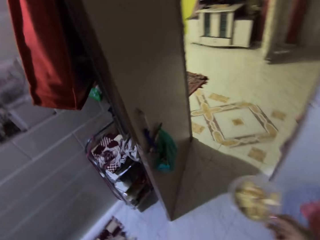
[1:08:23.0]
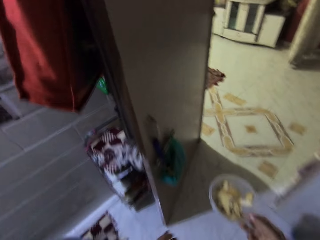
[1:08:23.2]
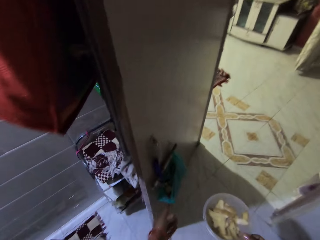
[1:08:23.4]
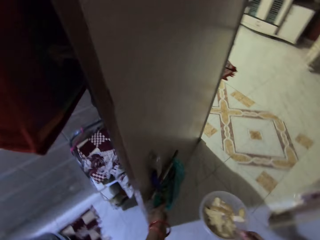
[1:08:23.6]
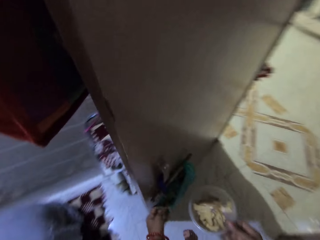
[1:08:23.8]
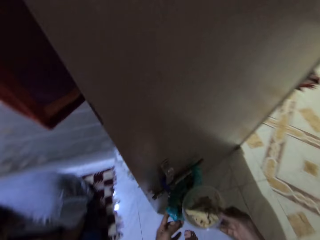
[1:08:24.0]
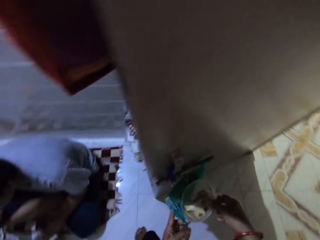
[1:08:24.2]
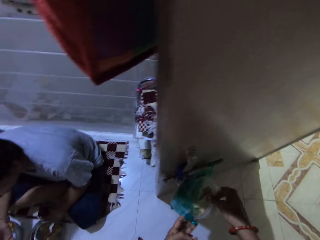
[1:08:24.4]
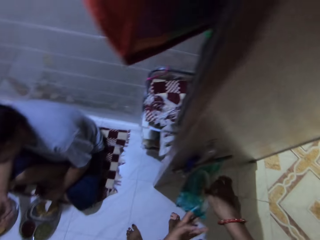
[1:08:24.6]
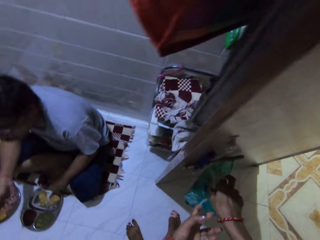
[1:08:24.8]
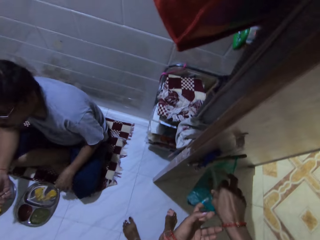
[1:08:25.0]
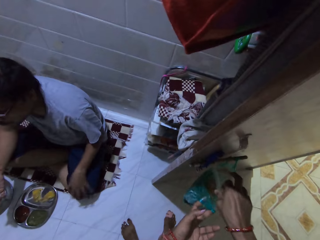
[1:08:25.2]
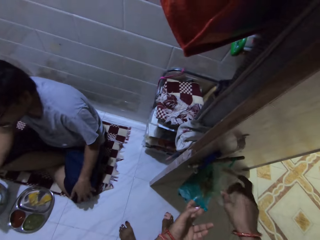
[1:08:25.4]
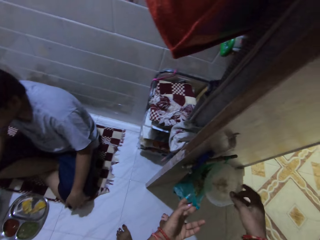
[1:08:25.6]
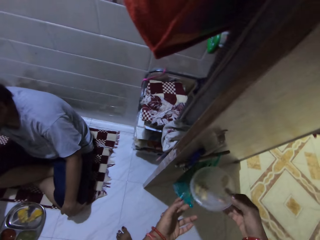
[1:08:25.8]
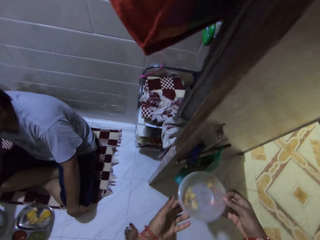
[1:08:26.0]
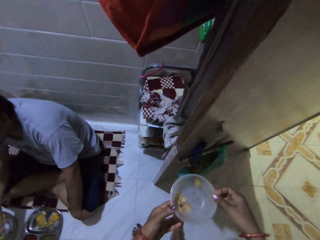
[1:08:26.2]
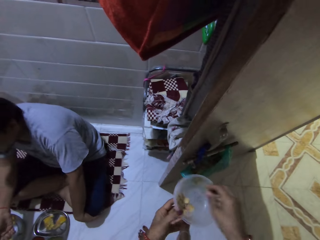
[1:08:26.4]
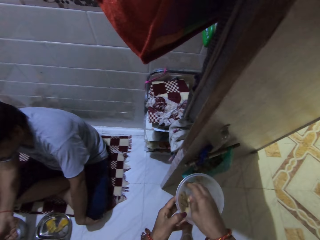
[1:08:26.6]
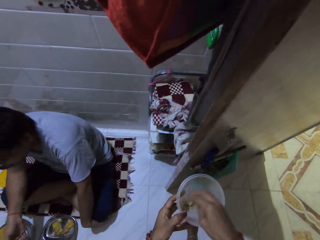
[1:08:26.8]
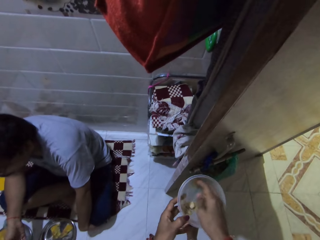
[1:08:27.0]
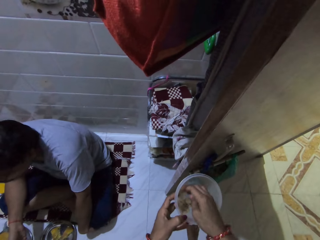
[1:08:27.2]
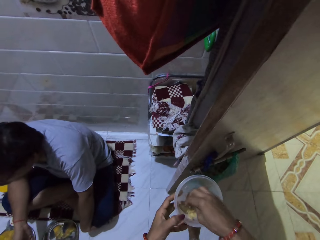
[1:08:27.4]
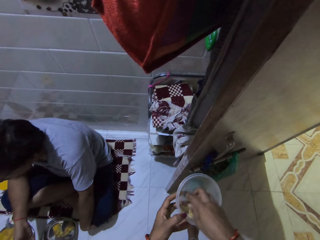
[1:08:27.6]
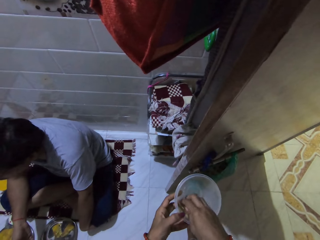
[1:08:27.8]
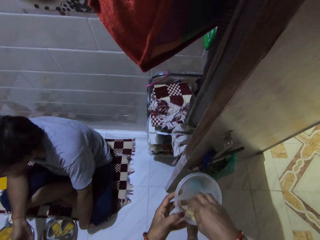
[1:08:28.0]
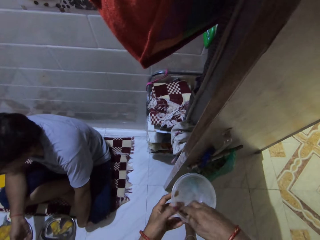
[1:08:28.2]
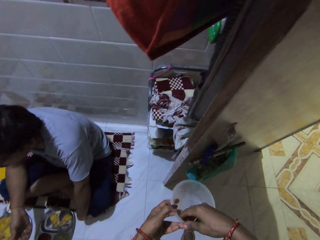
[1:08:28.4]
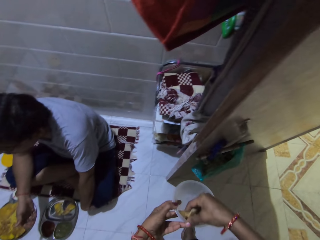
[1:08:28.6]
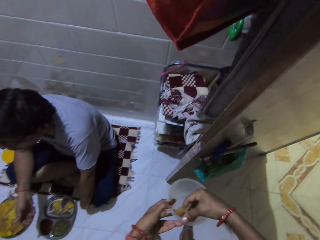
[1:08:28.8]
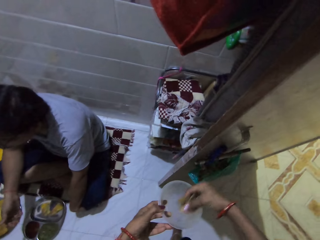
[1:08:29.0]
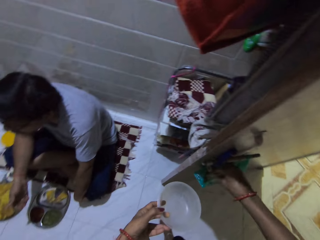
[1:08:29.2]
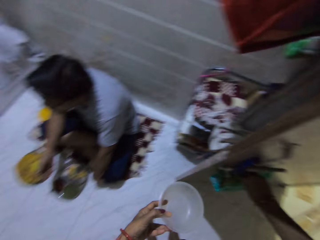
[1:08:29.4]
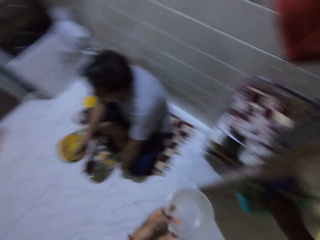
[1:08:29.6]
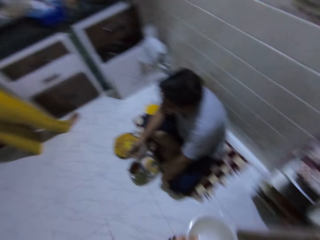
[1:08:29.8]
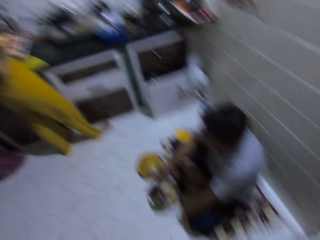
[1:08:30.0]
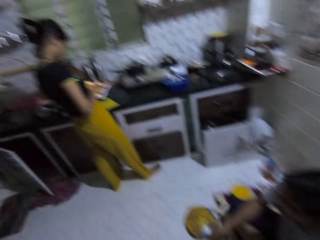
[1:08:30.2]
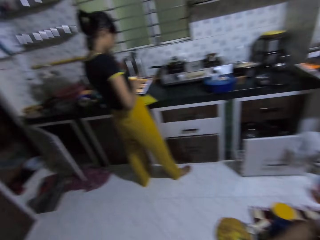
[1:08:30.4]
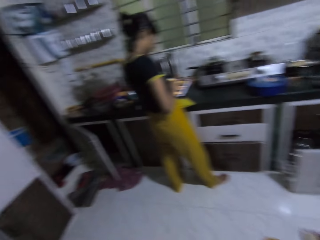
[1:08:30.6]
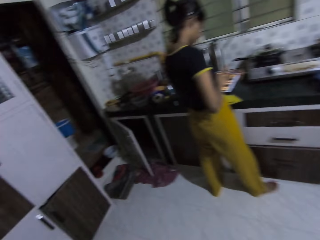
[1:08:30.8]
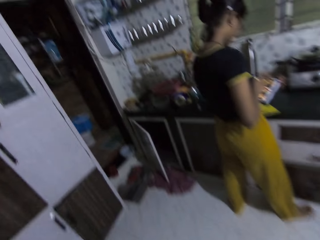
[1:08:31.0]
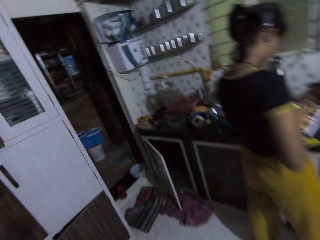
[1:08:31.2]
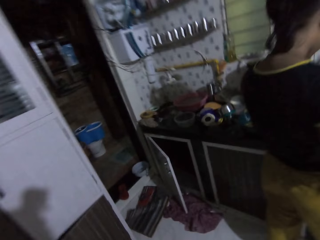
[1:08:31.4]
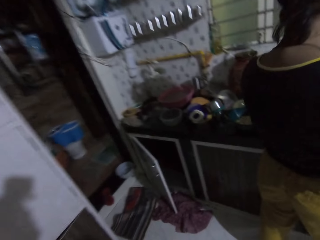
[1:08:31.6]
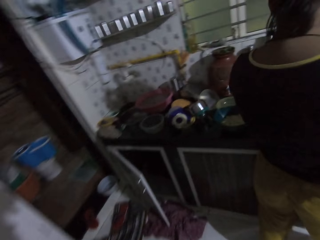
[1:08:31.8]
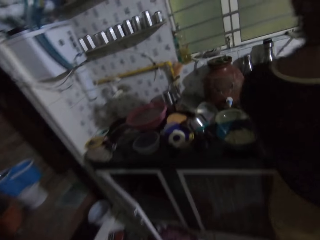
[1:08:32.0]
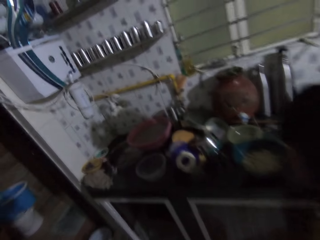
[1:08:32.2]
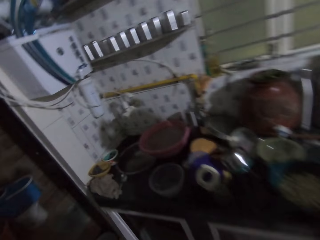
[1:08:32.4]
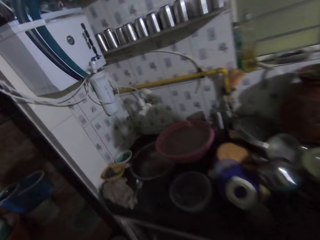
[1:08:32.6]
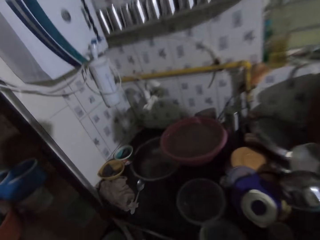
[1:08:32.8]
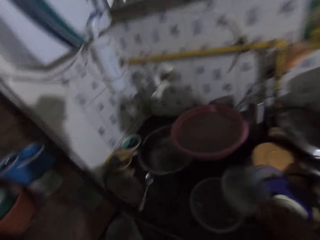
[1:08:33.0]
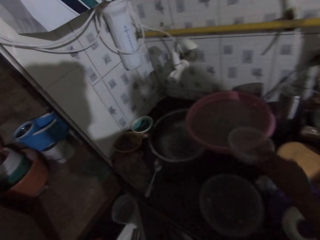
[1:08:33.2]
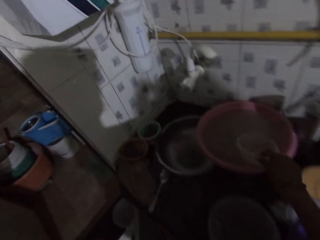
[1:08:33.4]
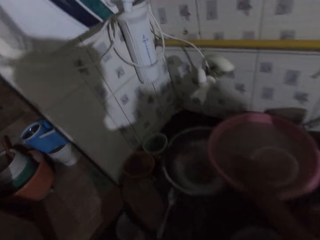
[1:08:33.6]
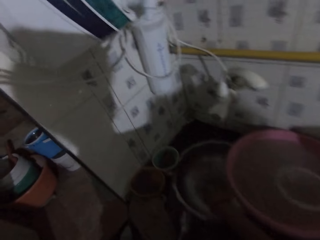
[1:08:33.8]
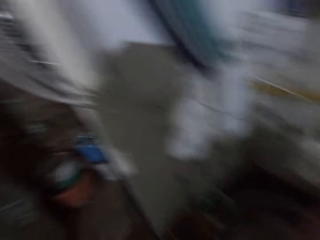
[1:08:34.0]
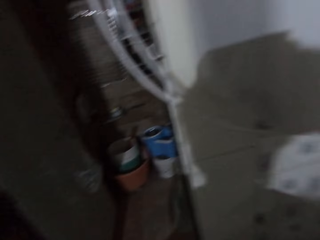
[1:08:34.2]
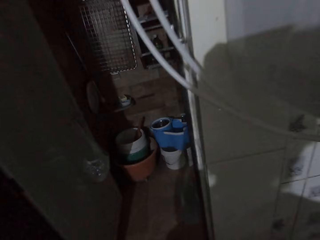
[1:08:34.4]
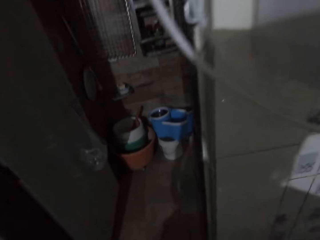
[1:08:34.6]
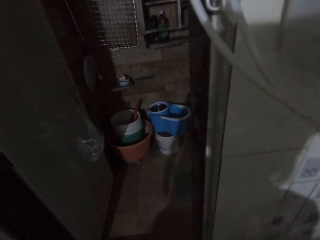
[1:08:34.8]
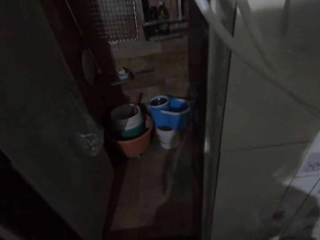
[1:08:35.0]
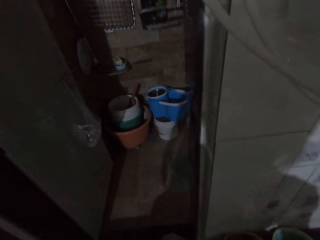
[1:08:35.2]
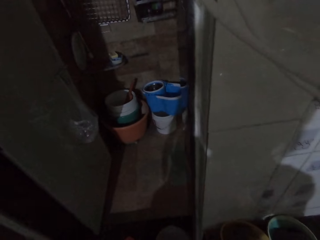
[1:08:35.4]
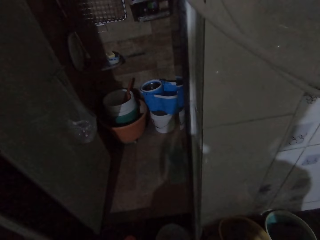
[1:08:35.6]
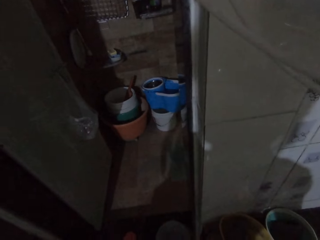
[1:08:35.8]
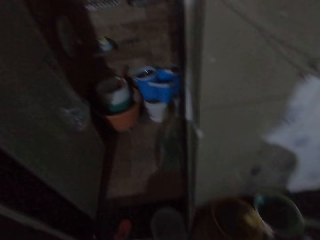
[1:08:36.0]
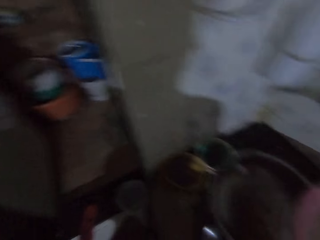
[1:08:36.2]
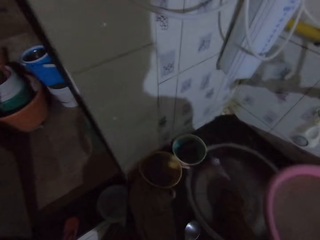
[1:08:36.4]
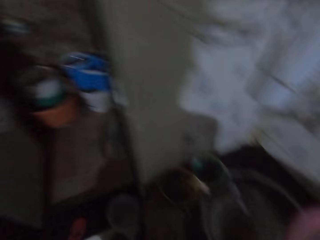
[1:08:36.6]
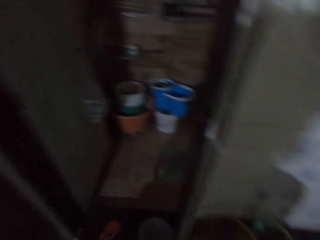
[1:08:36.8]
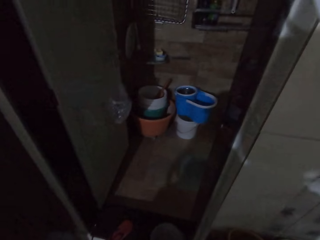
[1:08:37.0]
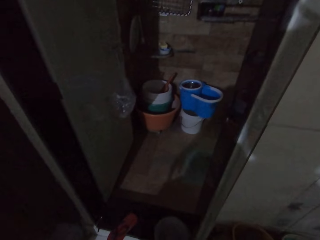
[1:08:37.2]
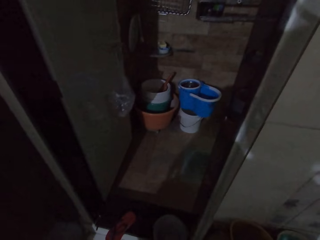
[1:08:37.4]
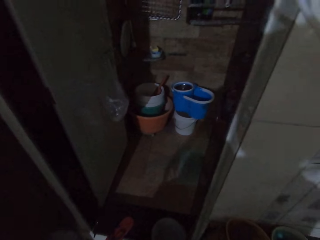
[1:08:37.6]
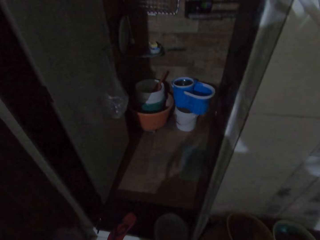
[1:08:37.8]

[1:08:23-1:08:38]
The camera wearer holds a polythene bag on a handle of a door in the kitchen with her left hand. She pours the plantain chips in the polythene bag with her right hand. She passes the plastic container from her right hand to her left hand. She gathers the plantain chips in the plastic container with her right hand. She packs the plantain chips in the plastic container with her right hand. She removes something from the plate. She pours the plantain chips into the polythene bag on the handle of the door with her right hand. She walks around. She places the plastic container in her right hand in a bowl on the sink with her right hand. She rinses her right hand in the bowl in the sink.

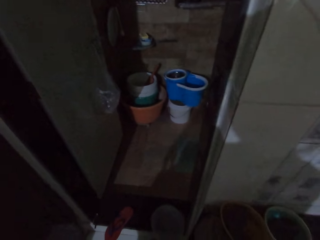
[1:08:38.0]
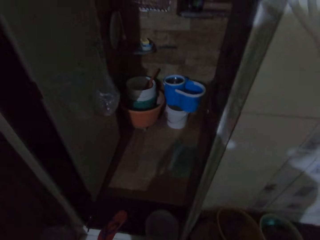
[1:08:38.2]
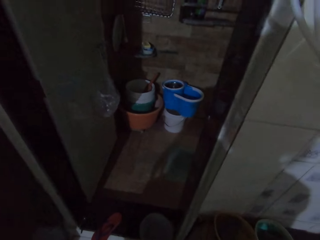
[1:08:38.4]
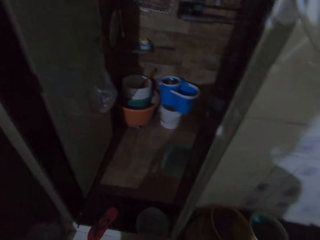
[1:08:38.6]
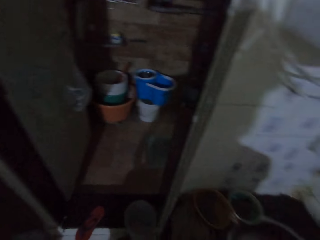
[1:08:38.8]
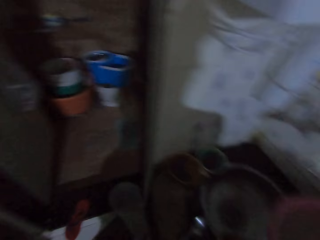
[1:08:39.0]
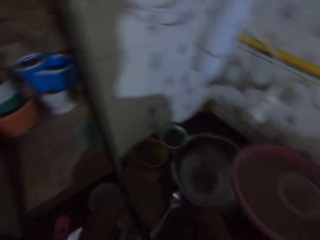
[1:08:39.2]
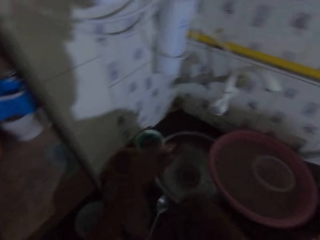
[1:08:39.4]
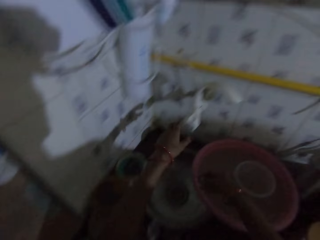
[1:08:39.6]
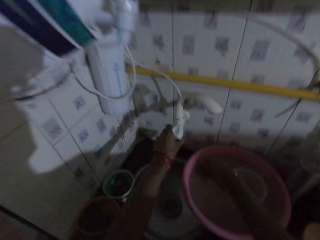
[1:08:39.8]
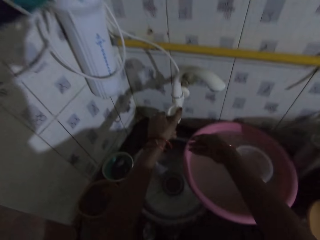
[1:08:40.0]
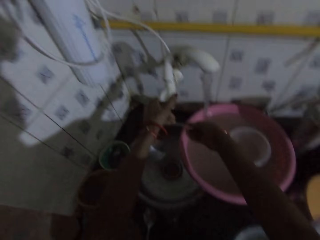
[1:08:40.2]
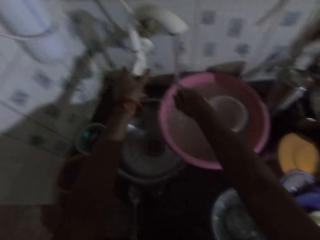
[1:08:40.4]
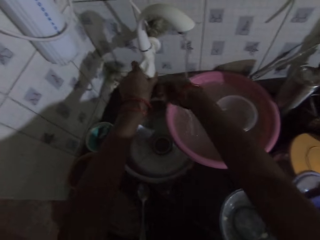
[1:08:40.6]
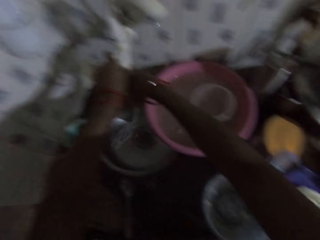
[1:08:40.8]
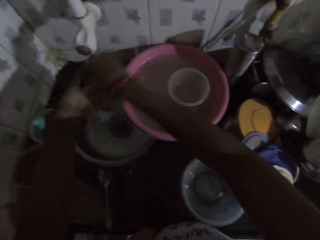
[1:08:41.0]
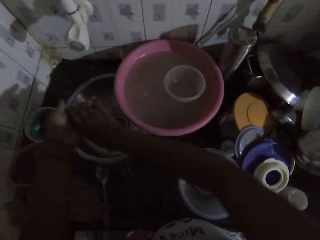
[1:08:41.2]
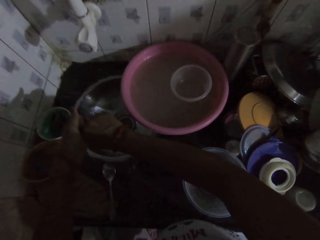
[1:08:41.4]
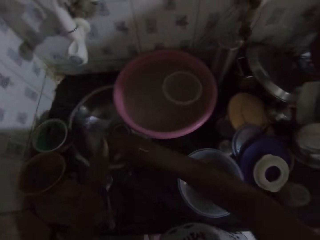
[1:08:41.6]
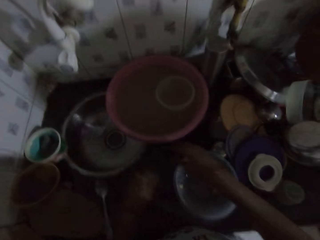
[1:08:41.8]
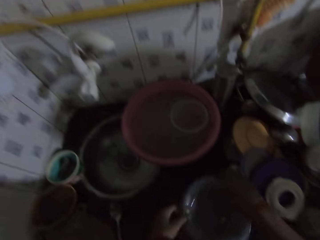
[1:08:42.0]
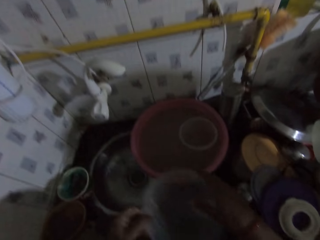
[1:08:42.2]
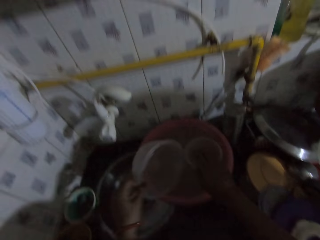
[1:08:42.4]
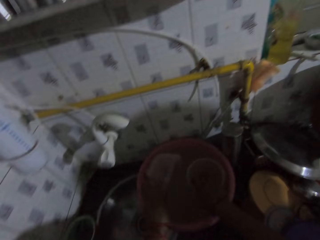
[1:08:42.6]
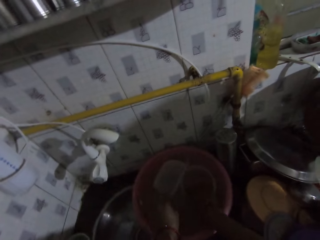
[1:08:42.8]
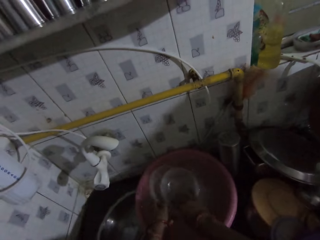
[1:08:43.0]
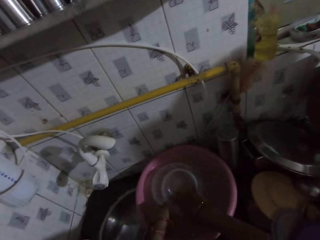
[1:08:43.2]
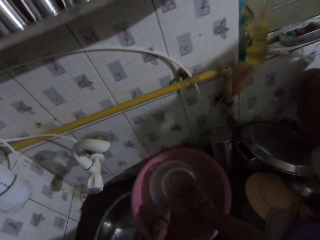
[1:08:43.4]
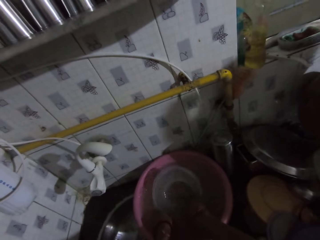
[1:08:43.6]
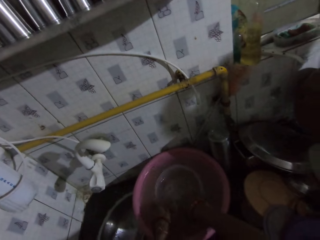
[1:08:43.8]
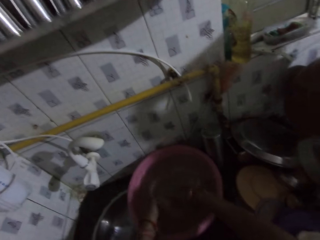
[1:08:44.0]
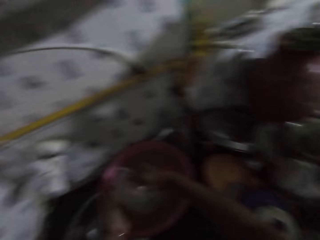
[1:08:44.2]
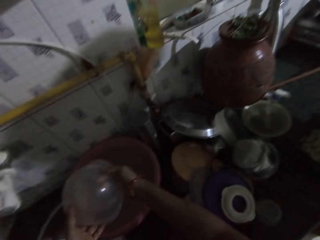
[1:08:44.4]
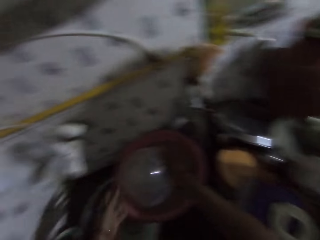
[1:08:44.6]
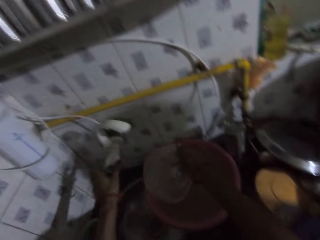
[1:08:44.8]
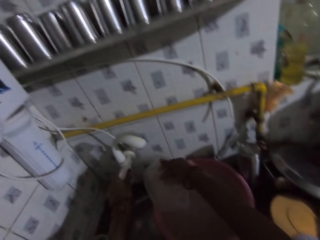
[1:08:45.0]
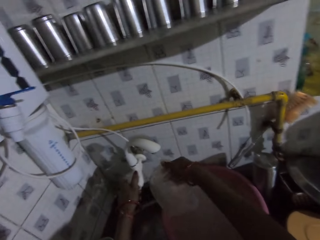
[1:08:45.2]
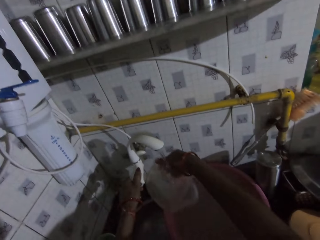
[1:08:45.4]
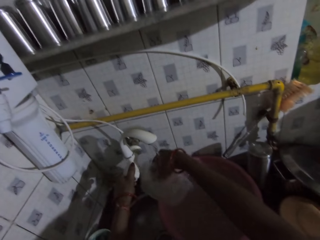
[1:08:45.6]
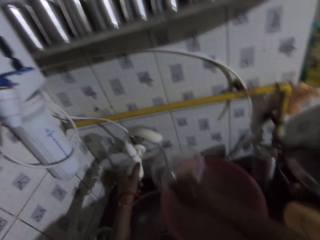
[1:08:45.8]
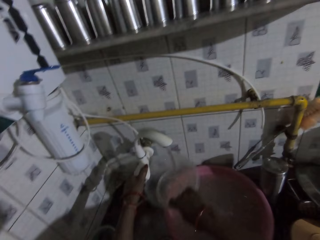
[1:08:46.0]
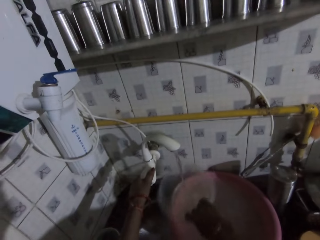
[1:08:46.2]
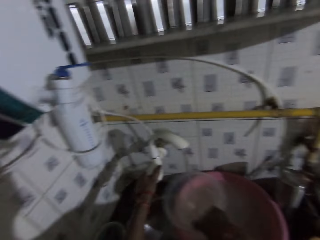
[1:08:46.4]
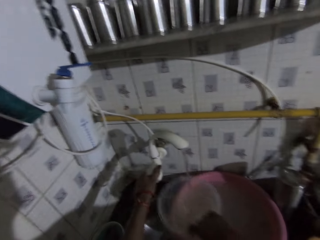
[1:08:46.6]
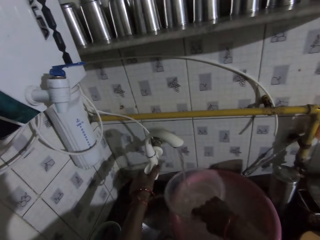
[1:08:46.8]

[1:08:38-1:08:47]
The camera wearer turns on the tap of the sink with her left hand. She rinses her right hand with water from the tap. She turns off the tap with her left hand. She rubs her hands together. She picks up the plastic container on the sink with her left hand. She dips the plastic container in the water in the bowl in the sink with her left hand. She rinses the plastic container in the water in the bowl in the sink with her left hand. She turns on the tap with her left hand. She rinses the plastic container in her right hand with water from the tap.
